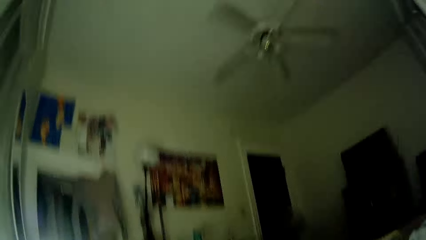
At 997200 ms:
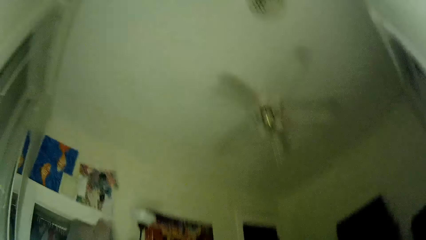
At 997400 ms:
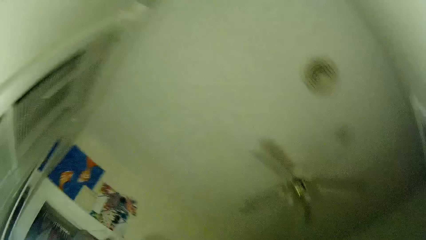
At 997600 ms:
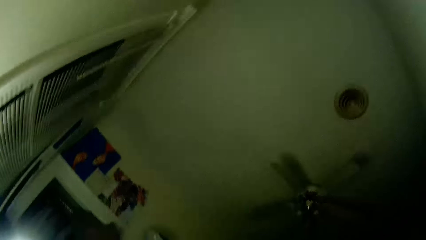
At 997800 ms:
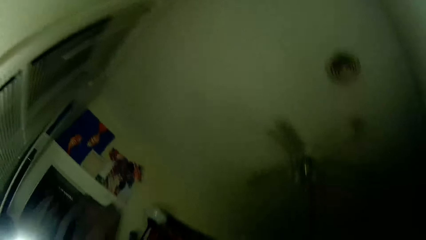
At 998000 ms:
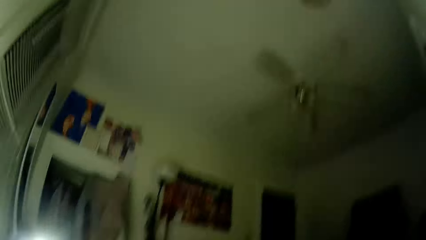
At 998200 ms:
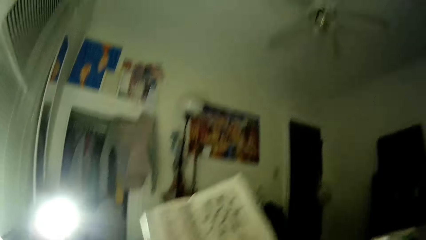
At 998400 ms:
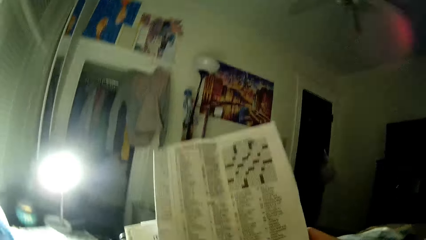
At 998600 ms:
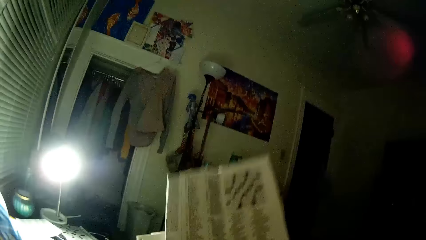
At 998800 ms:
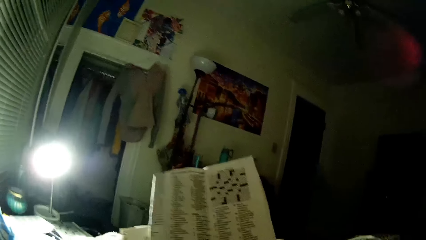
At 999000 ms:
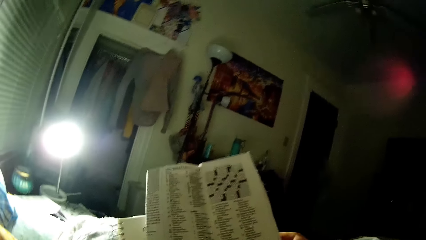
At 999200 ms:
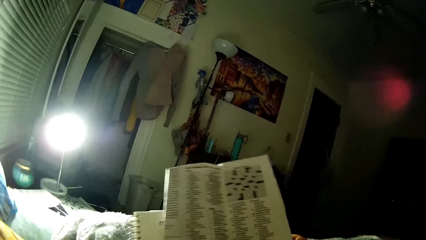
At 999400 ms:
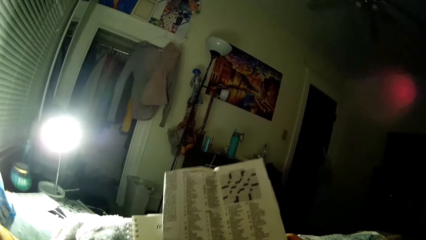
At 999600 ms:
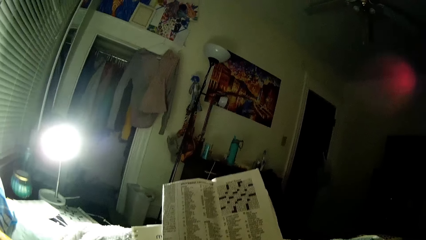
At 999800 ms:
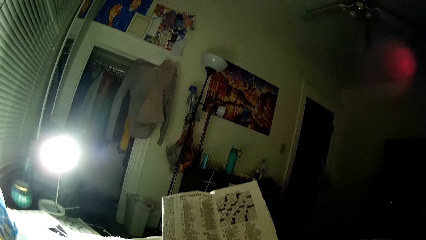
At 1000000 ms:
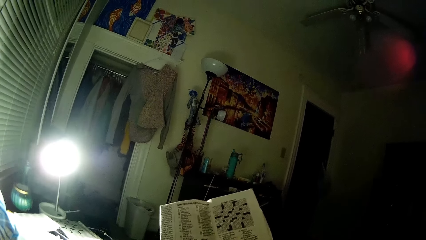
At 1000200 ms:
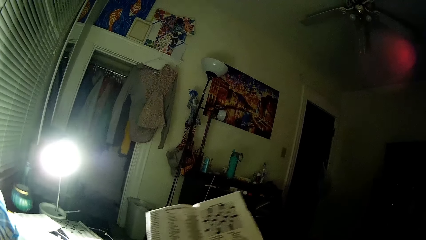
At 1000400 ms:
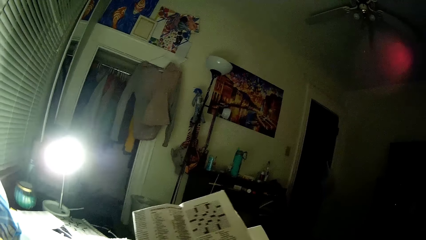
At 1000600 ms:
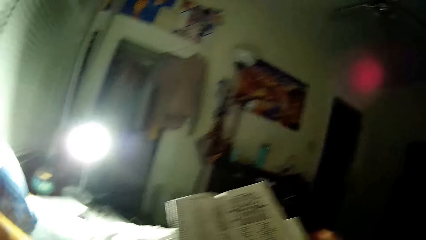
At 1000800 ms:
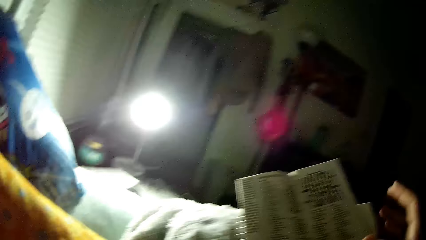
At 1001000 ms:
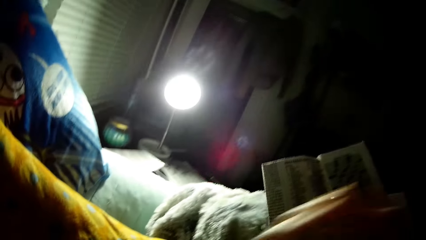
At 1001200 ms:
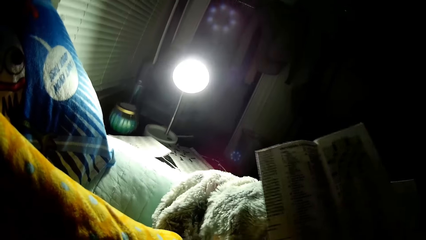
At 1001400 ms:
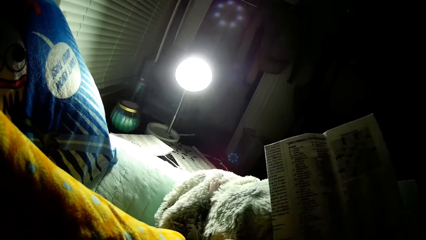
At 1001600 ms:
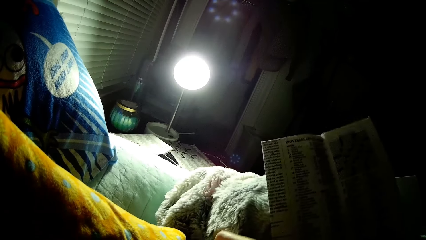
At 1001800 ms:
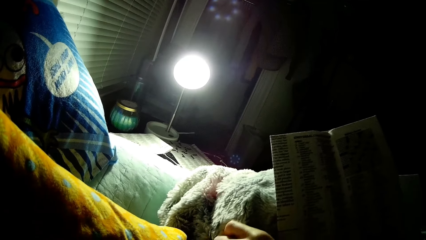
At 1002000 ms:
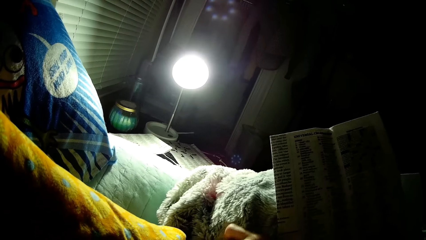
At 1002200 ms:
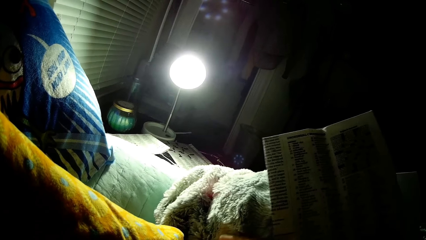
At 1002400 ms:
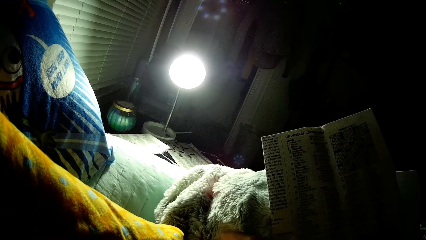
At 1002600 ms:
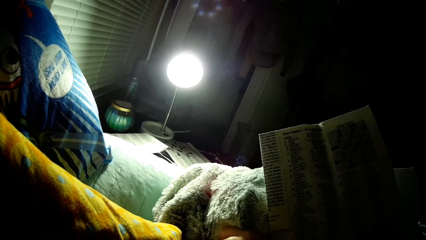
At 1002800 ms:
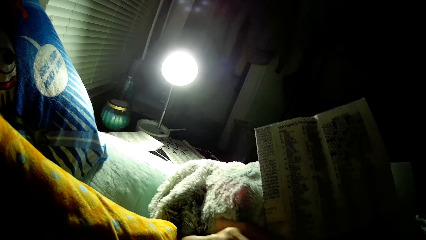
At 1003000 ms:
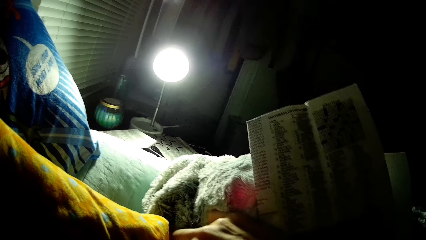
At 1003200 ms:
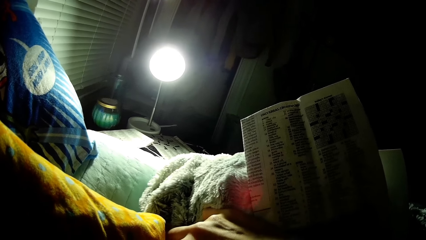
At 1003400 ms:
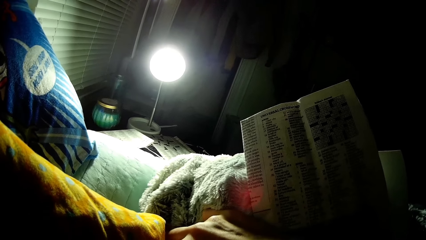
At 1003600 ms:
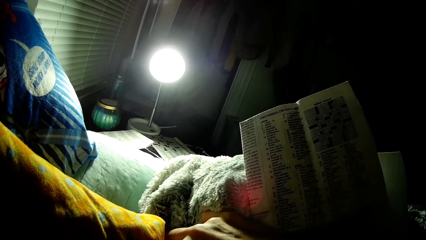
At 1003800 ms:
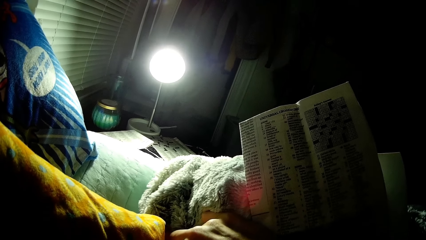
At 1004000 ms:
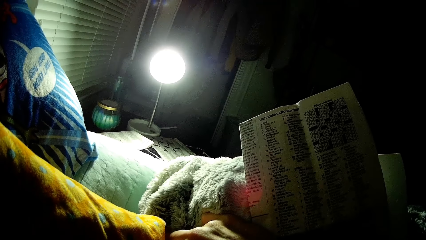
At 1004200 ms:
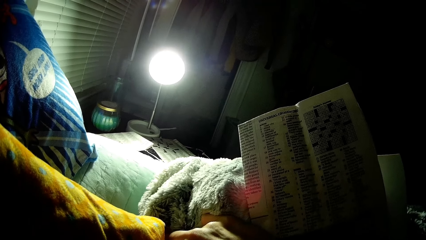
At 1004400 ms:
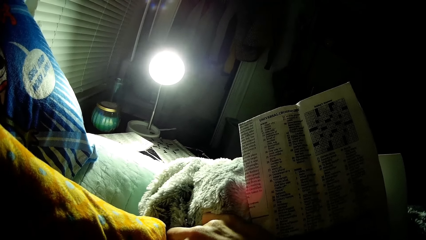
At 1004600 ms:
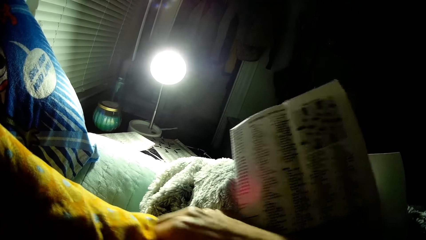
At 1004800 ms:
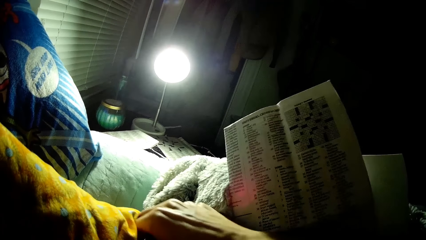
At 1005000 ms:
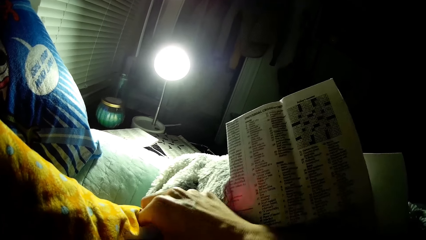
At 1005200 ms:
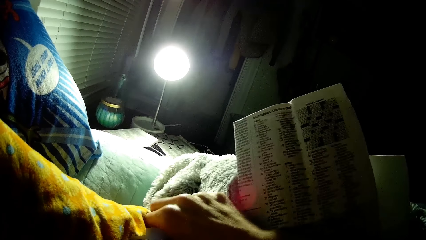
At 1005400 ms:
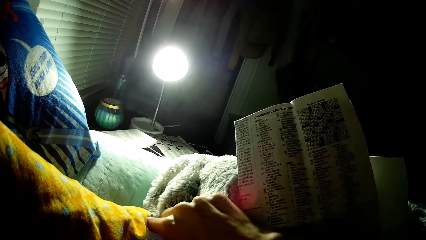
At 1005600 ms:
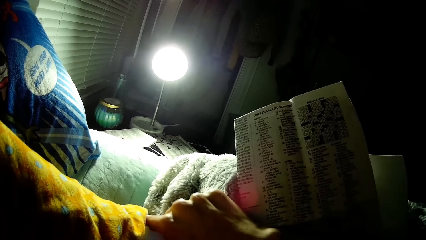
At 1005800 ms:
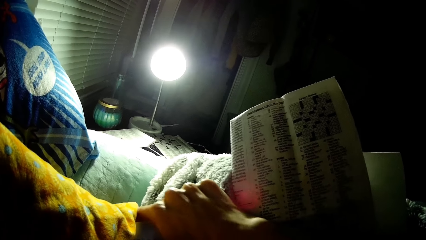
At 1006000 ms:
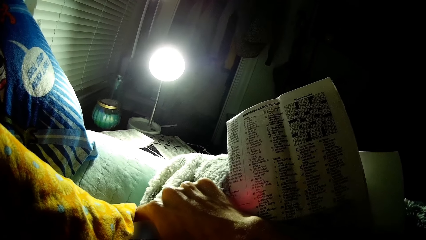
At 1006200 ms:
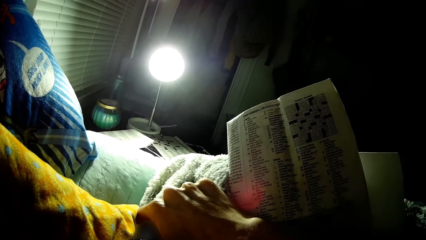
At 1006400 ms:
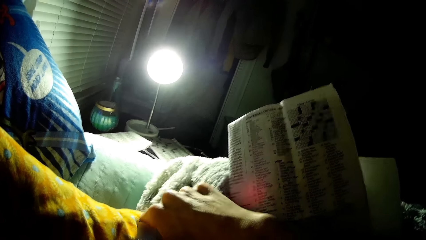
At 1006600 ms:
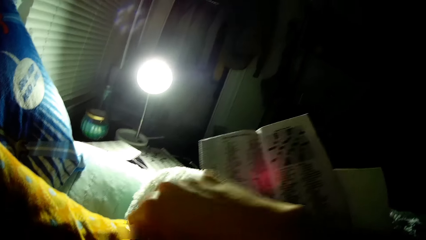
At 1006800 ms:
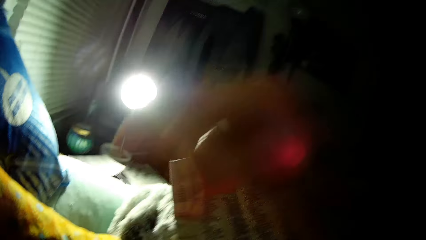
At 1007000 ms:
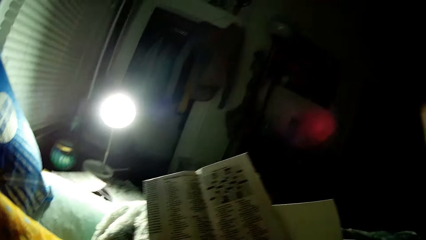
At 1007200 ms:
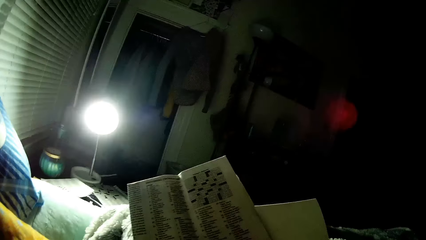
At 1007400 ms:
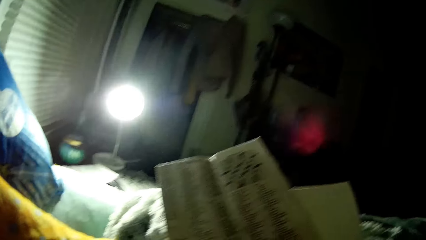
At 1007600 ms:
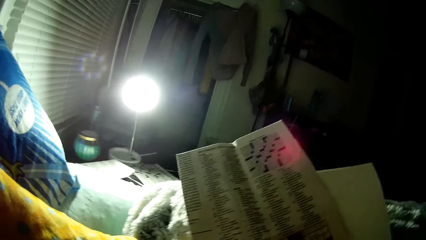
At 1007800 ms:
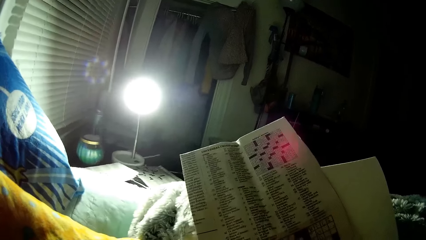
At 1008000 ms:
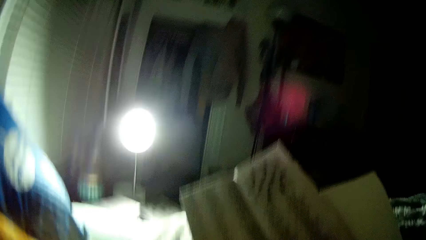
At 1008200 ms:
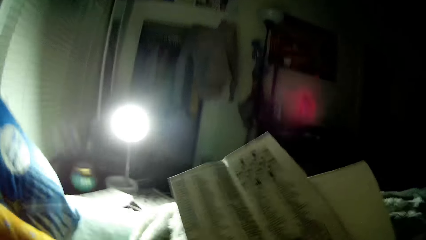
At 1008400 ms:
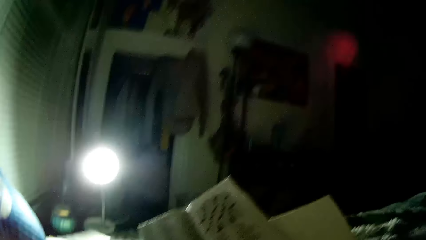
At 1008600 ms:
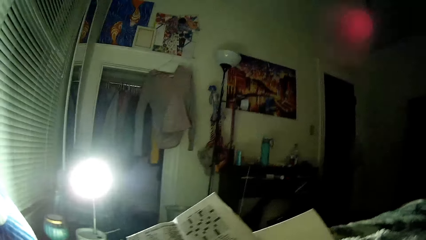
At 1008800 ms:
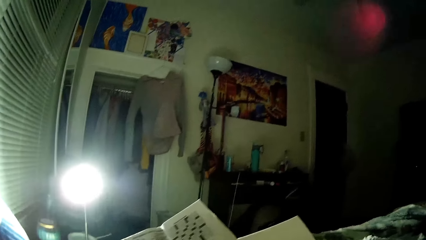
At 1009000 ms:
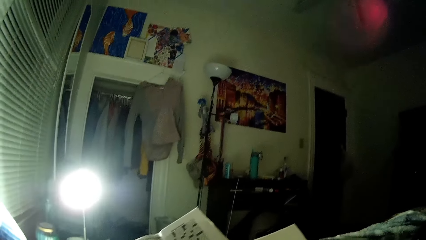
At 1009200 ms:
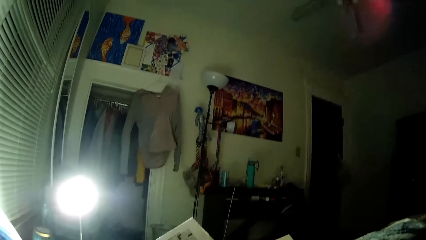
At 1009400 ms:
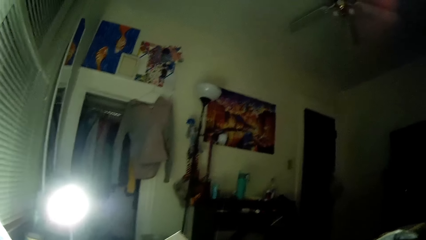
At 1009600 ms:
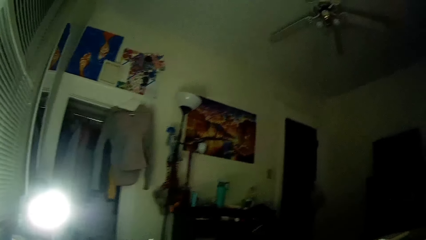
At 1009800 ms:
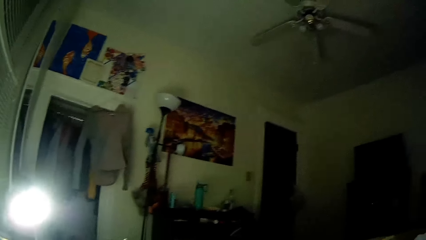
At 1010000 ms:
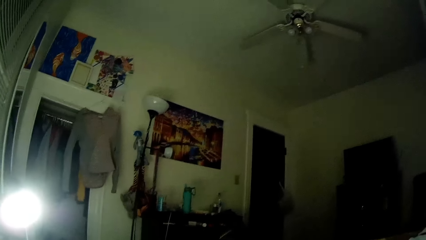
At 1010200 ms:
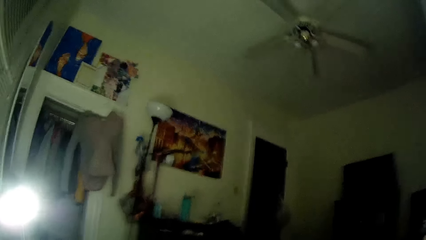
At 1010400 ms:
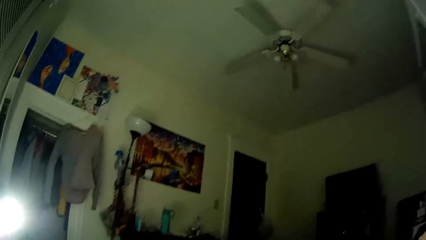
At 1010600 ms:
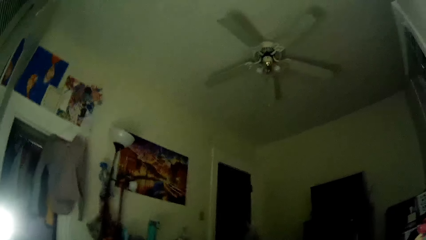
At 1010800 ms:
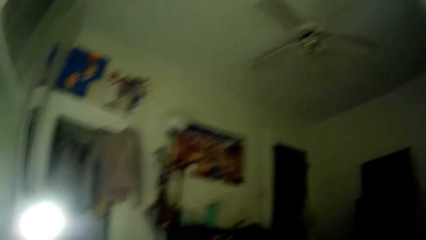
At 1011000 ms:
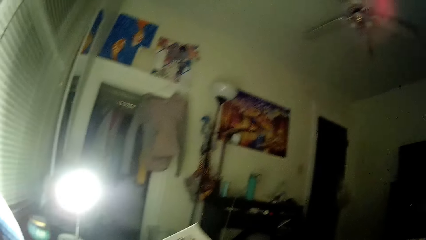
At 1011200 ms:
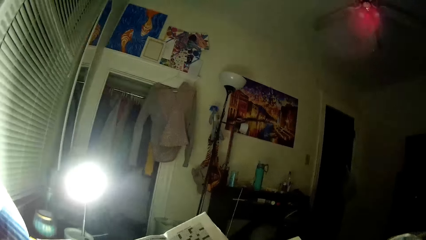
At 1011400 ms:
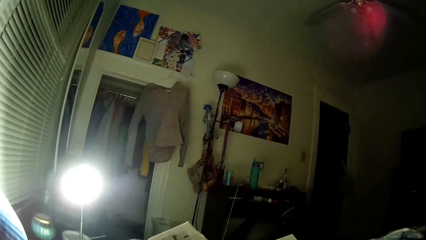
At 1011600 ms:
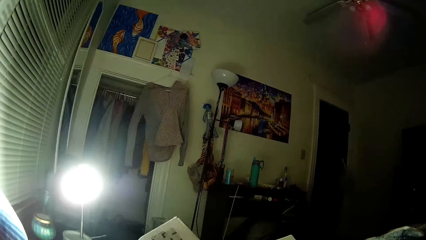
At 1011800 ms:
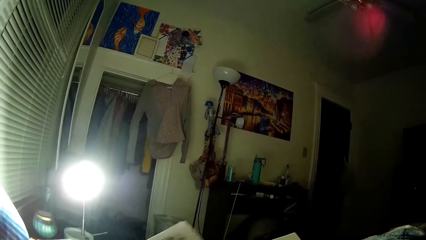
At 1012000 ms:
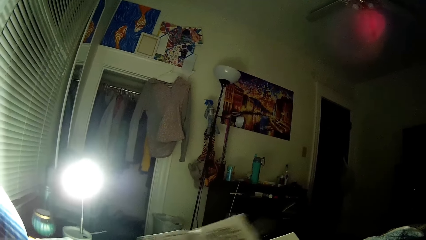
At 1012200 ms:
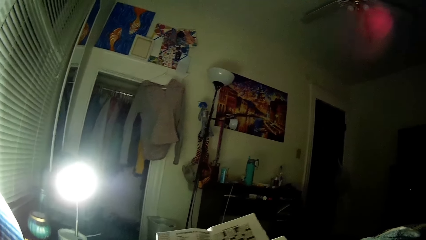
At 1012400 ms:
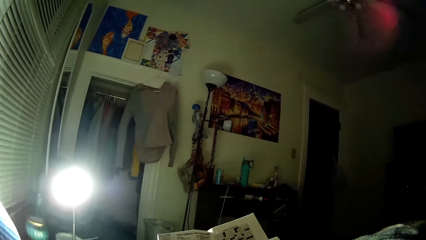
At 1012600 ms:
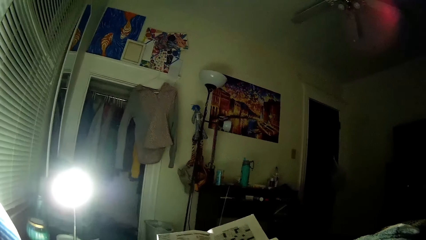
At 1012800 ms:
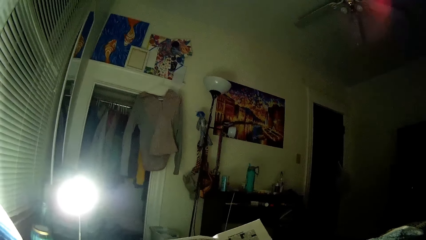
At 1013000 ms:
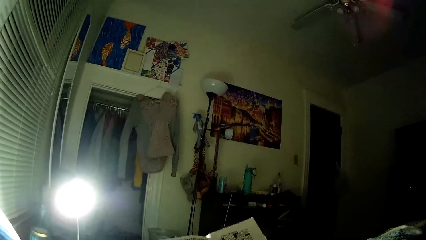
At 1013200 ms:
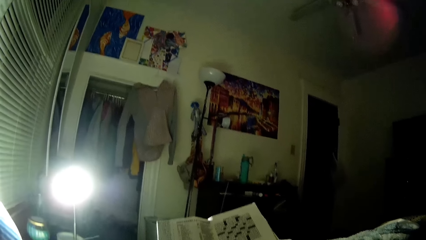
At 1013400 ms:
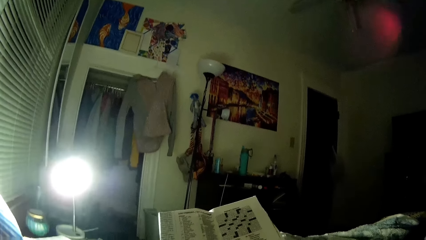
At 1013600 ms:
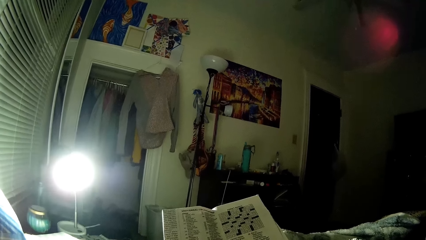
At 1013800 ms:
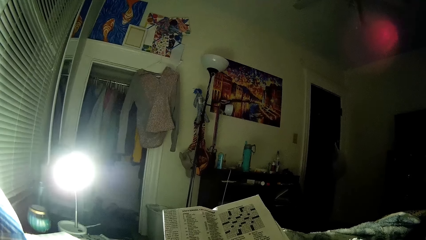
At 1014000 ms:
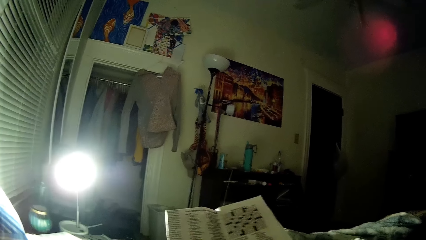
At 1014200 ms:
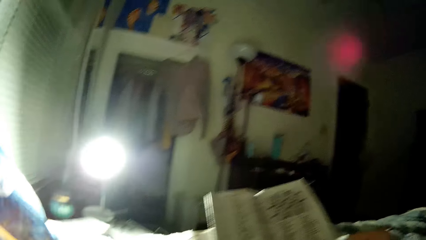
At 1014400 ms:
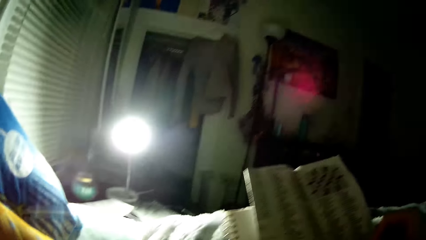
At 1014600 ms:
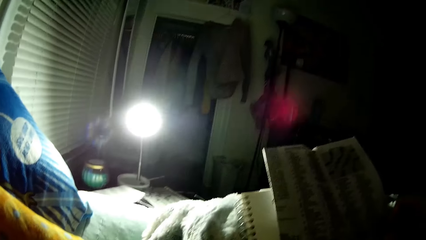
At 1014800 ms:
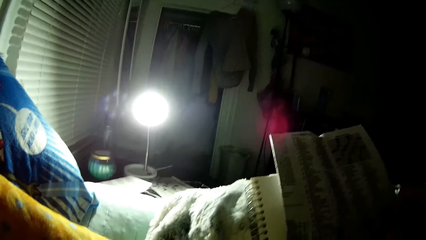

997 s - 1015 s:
The camera wearer looks around. He peruses a newspaper. He reaches for his duvet with his right hand. He moves his hand. He peruses the newspaper. He holds the duvet with his right hand. He moves his hand. He looks around. He looks around again. He peruses the newspaper.
